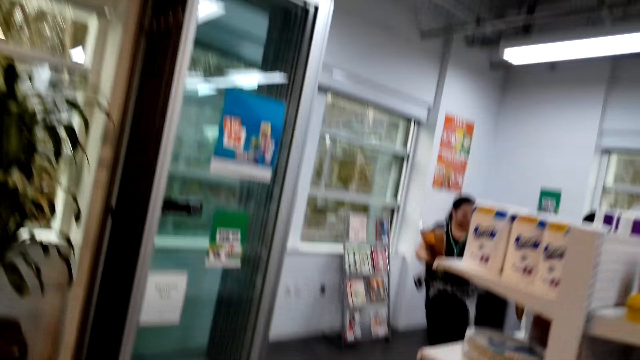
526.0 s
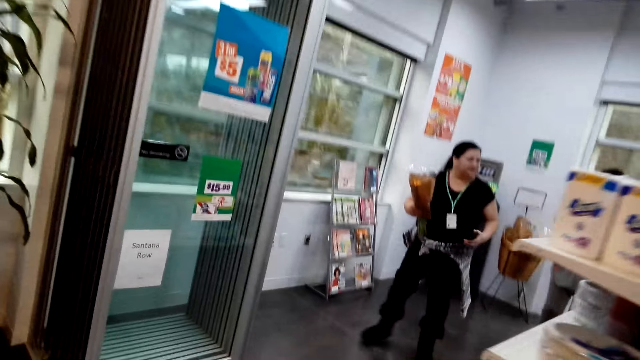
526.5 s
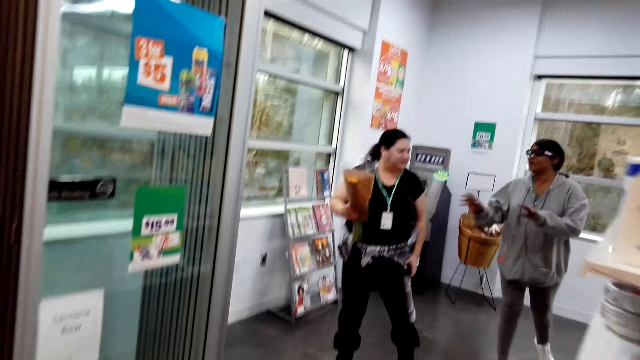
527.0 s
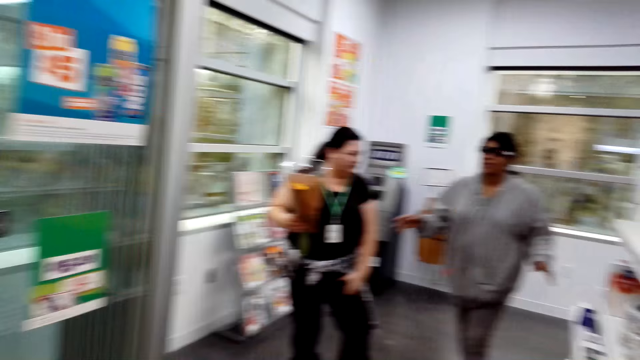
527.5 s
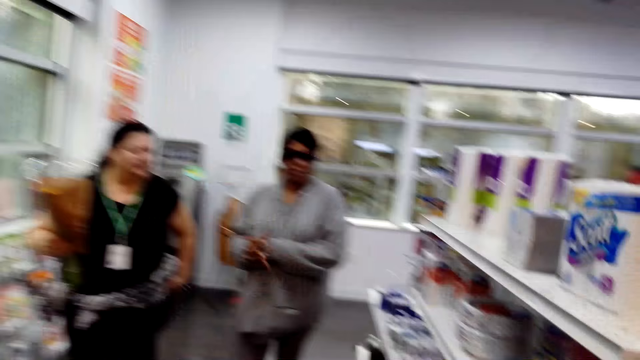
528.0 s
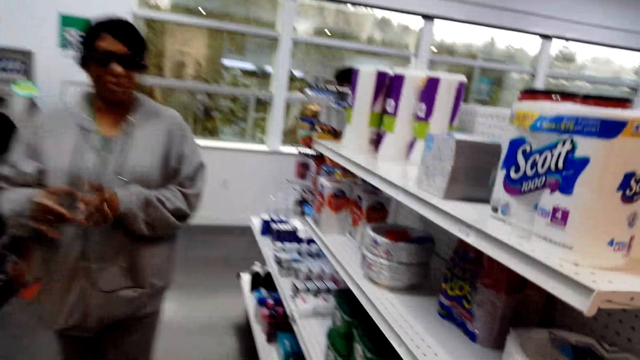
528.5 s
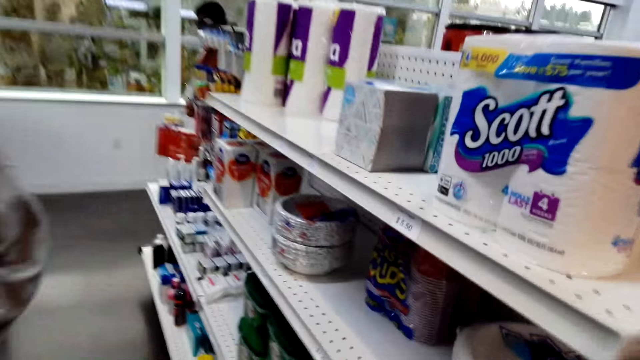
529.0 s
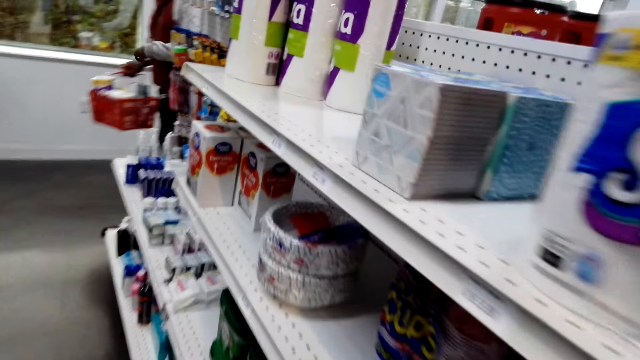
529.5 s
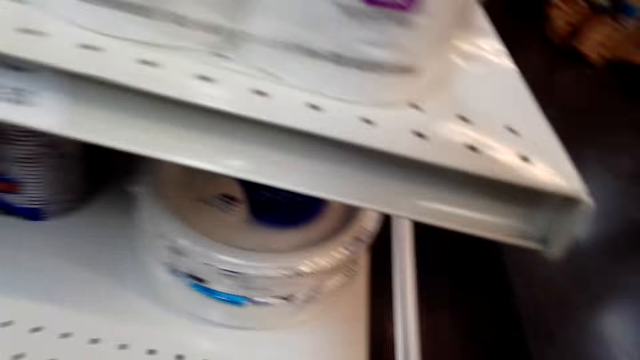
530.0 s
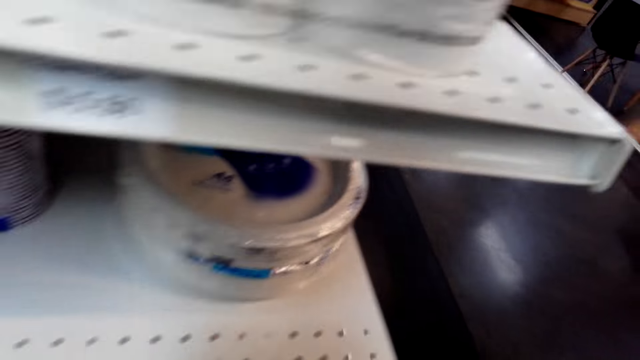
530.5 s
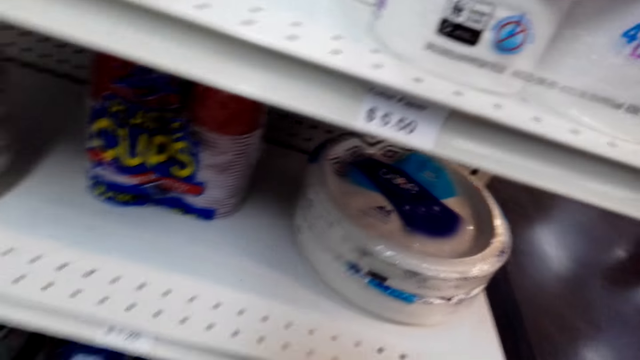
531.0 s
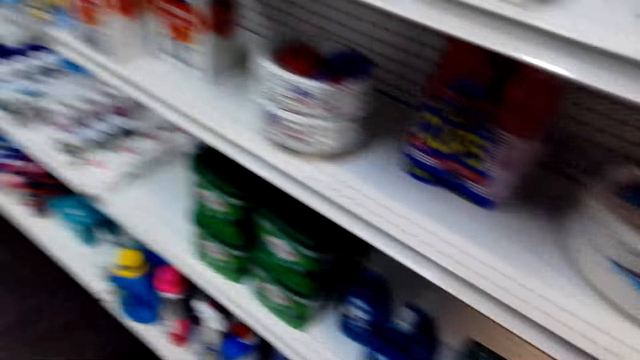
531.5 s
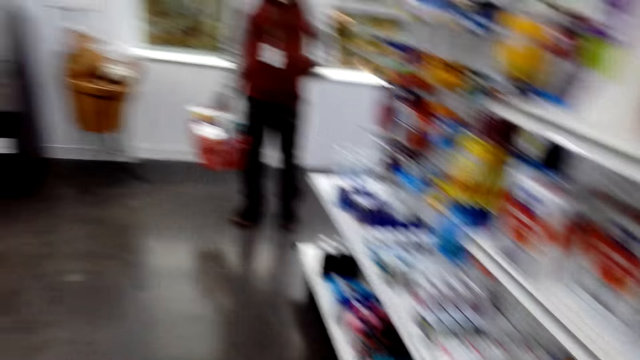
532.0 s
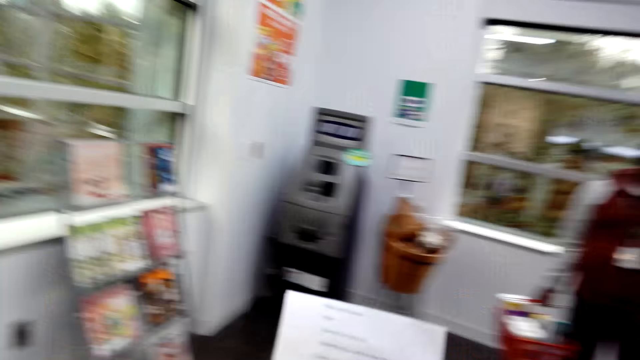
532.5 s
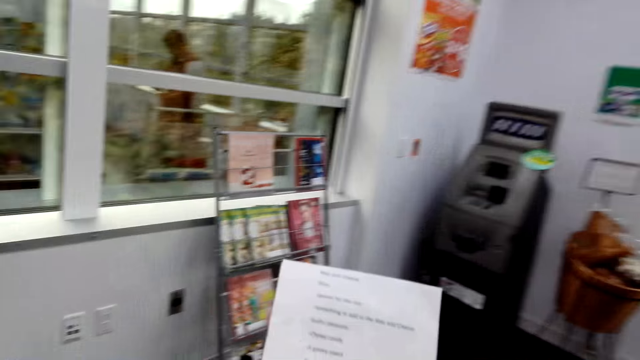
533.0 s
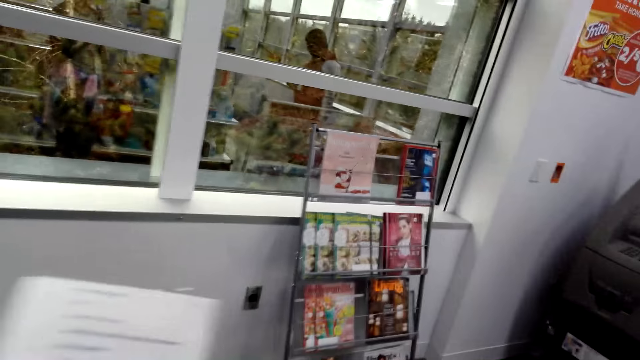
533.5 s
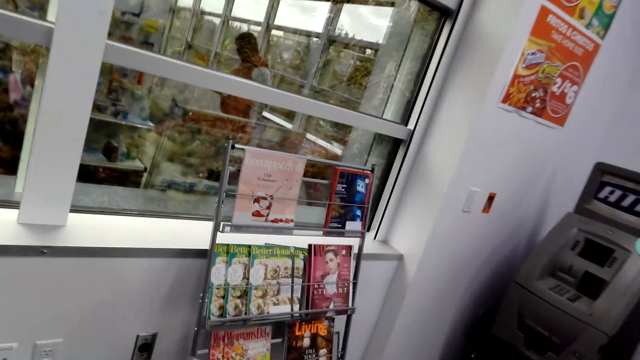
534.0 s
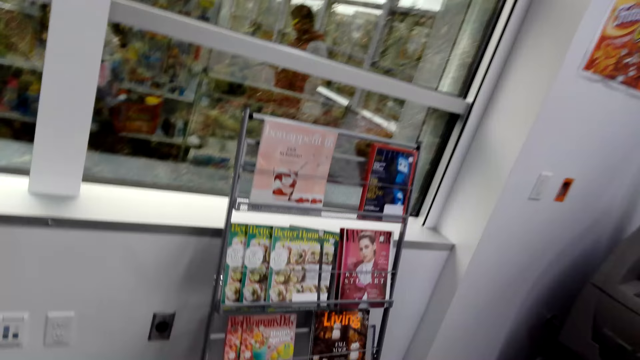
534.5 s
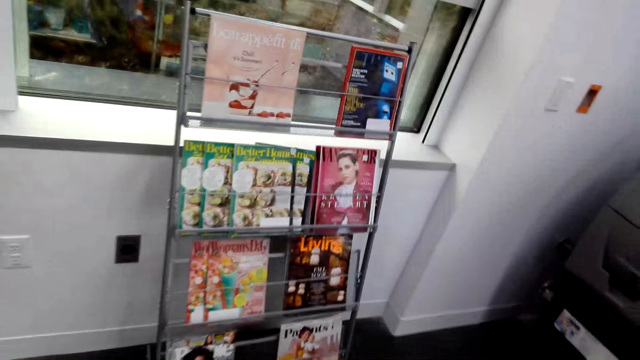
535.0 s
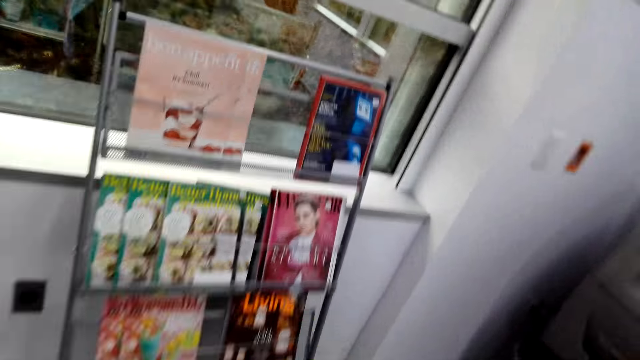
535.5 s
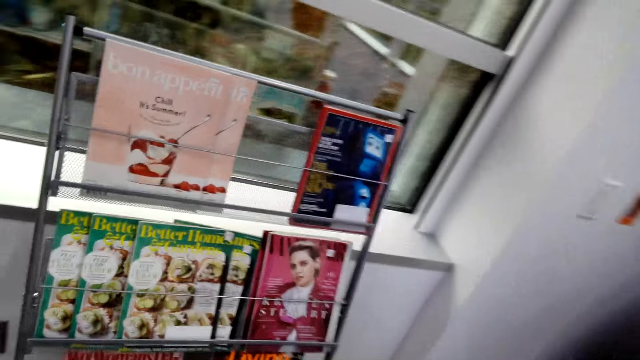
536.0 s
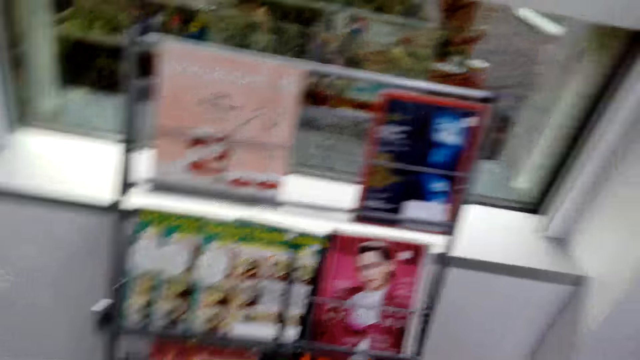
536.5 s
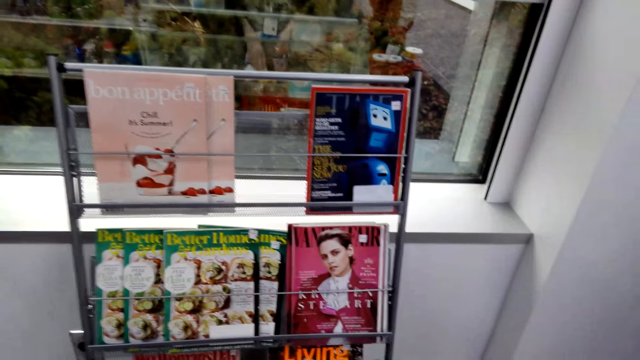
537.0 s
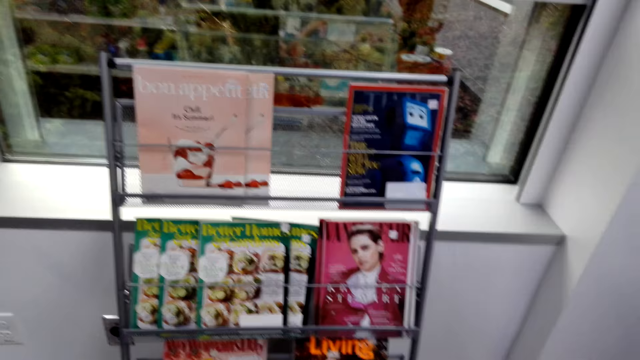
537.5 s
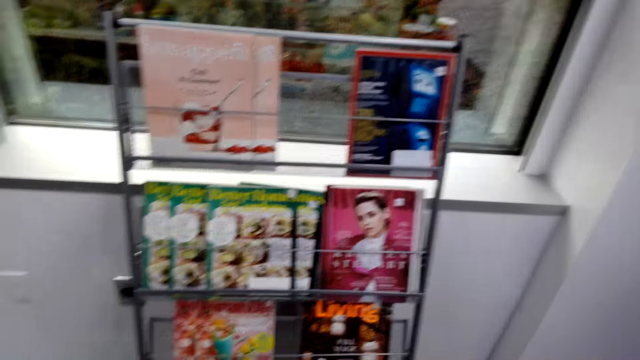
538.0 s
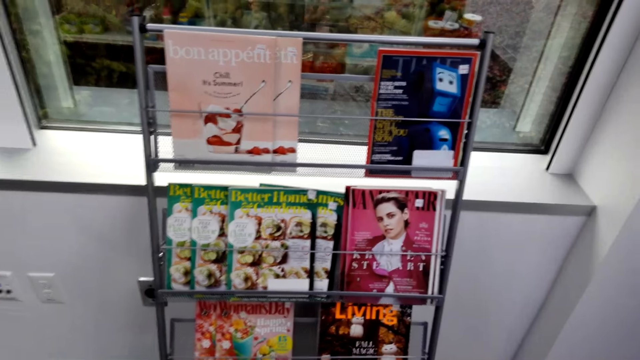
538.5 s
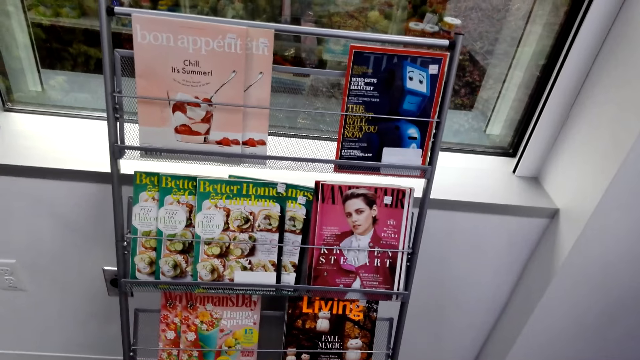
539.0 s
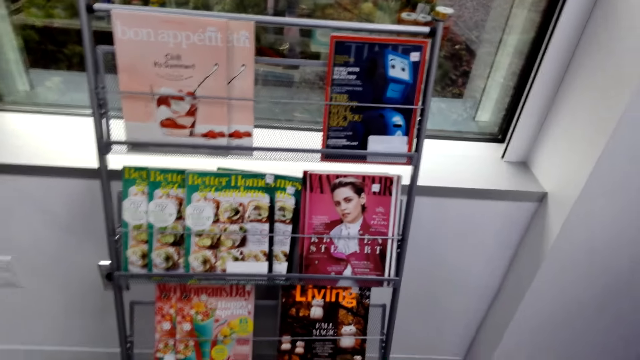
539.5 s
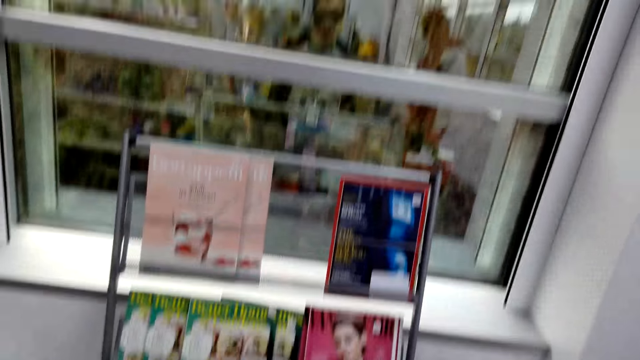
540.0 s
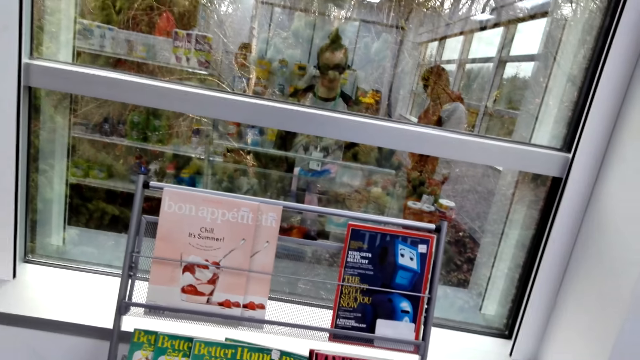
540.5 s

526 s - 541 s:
The camera wearer looks at the shopping list. They stare at the booklets and walk to a book shelf.

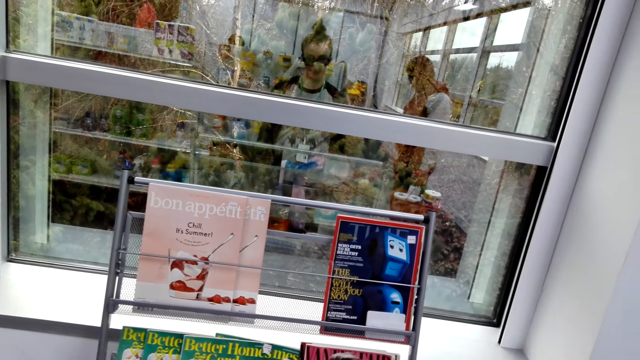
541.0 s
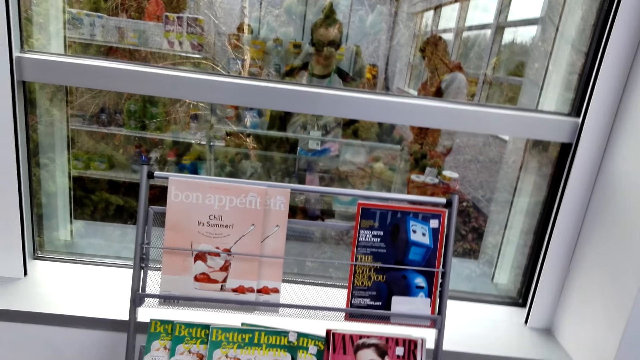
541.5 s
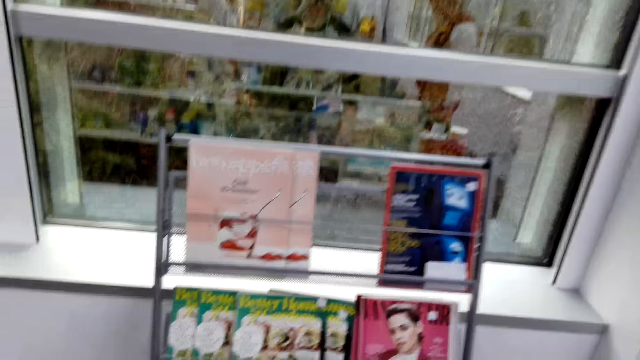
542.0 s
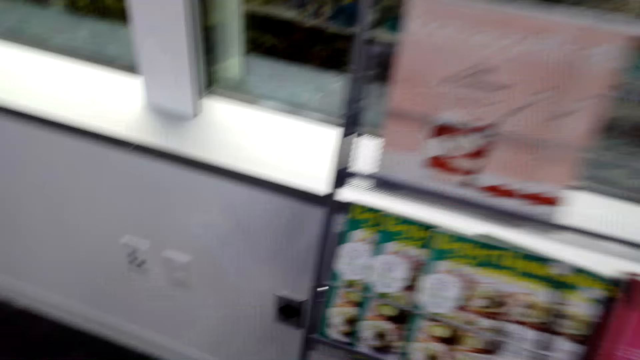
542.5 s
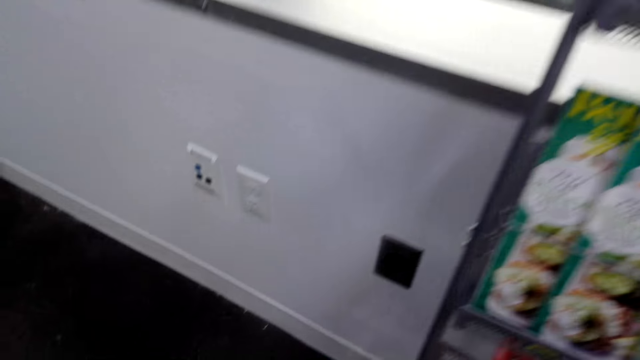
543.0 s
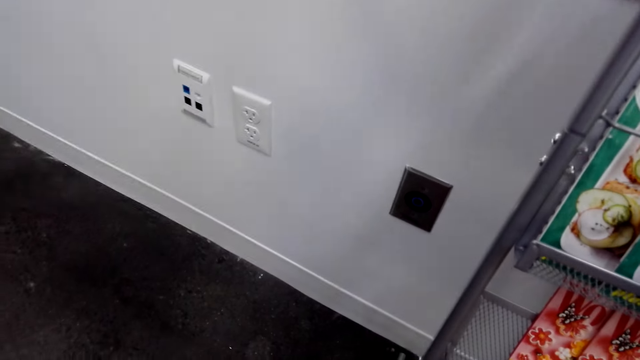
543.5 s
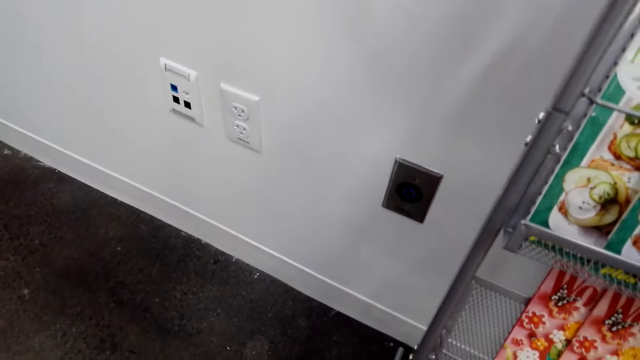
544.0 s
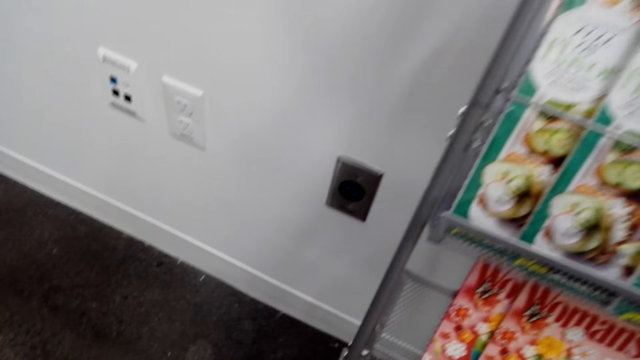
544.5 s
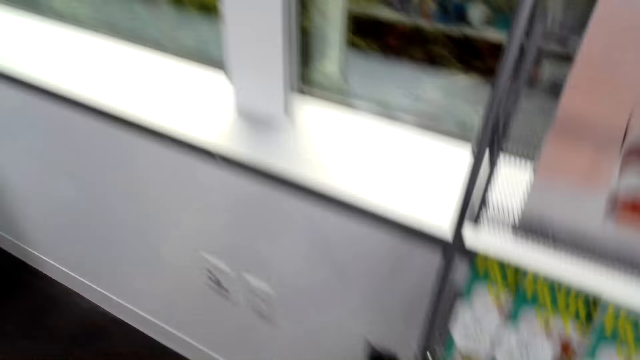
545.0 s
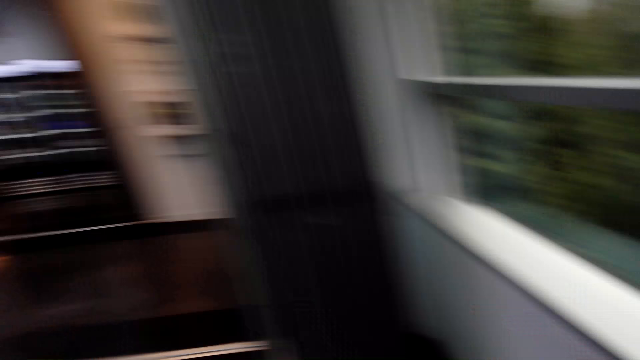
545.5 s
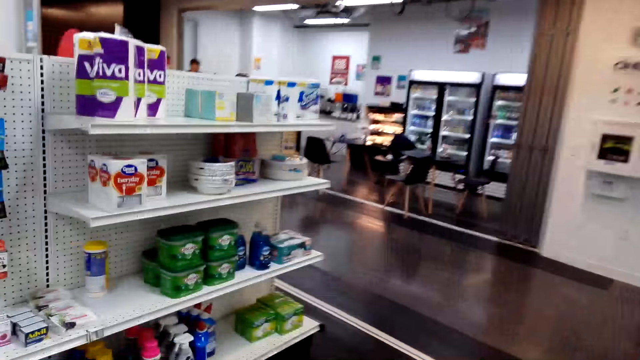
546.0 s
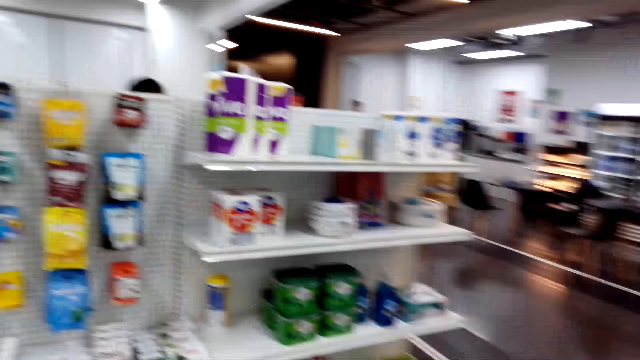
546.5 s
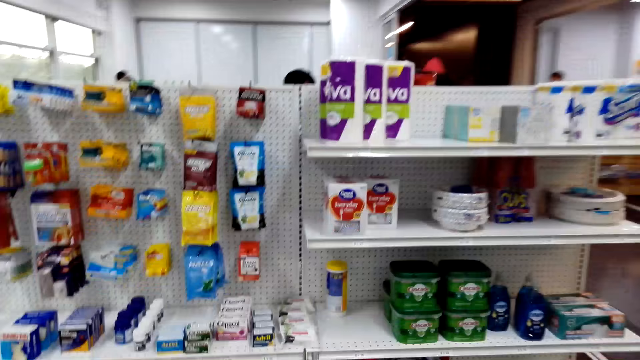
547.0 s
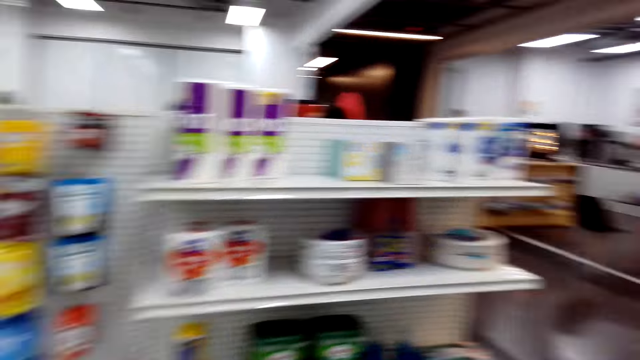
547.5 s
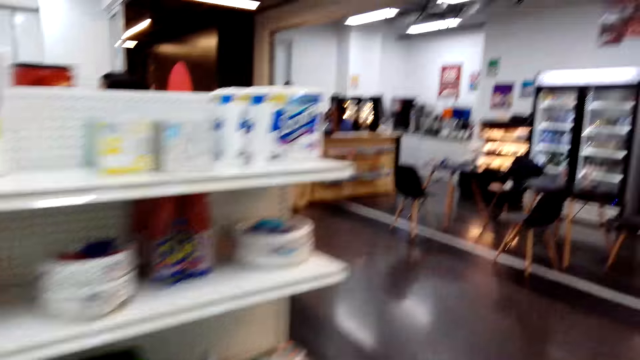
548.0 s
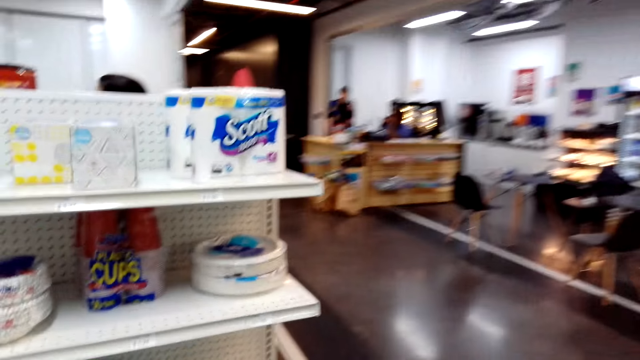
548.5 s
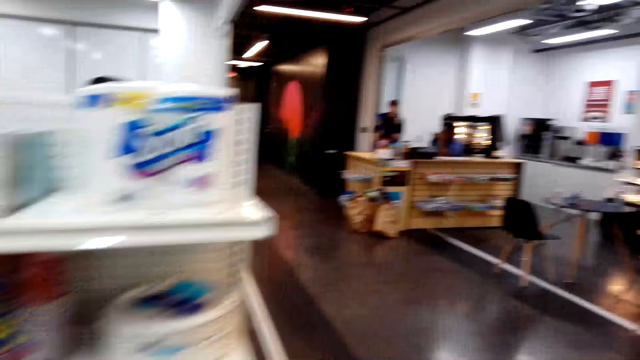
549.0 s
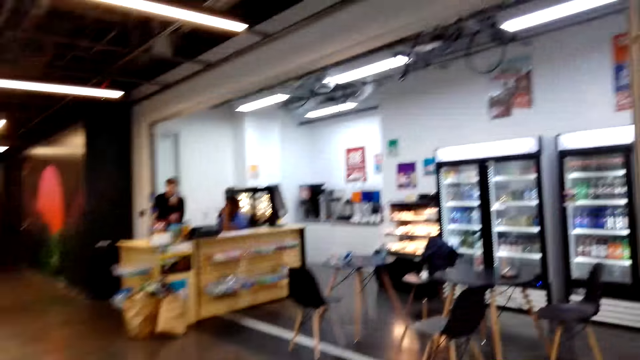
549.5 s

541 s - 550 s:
The camera wearer picks up a book. They walk away and move around the shop.
